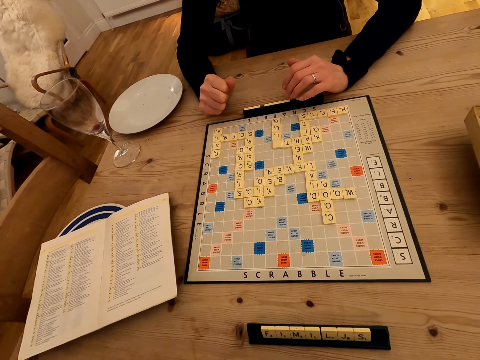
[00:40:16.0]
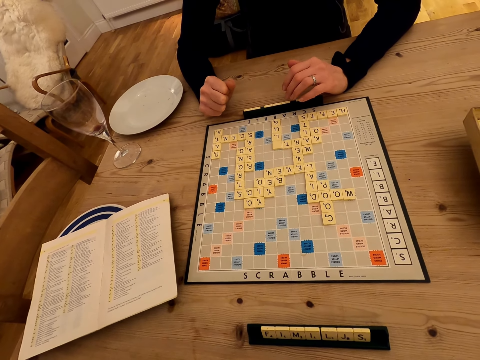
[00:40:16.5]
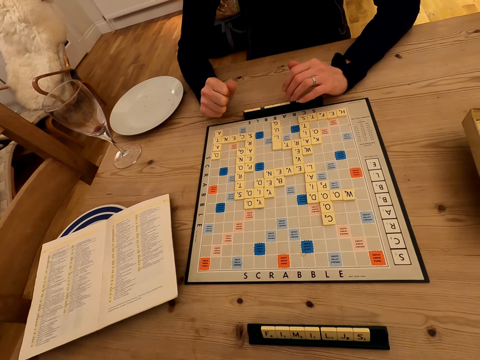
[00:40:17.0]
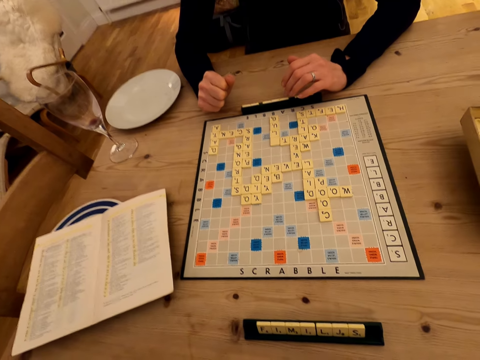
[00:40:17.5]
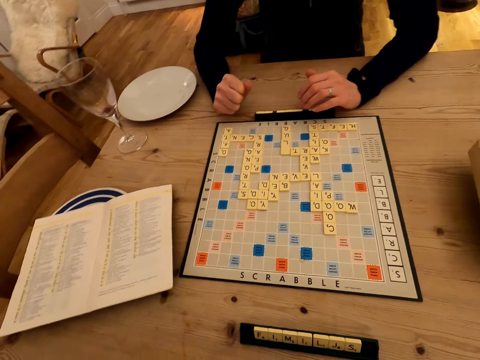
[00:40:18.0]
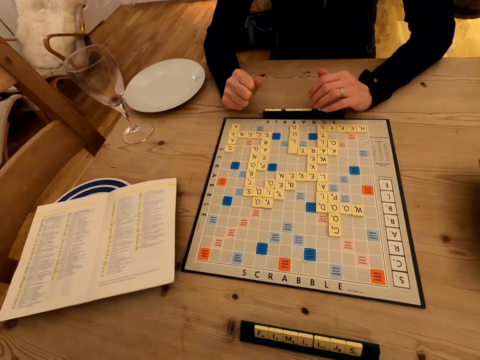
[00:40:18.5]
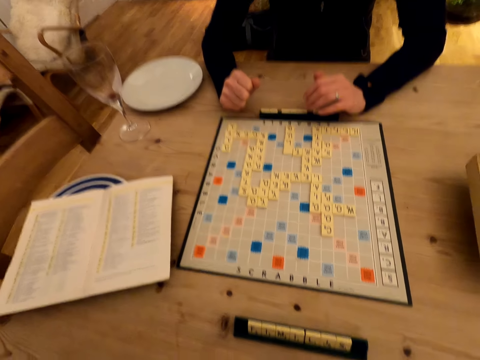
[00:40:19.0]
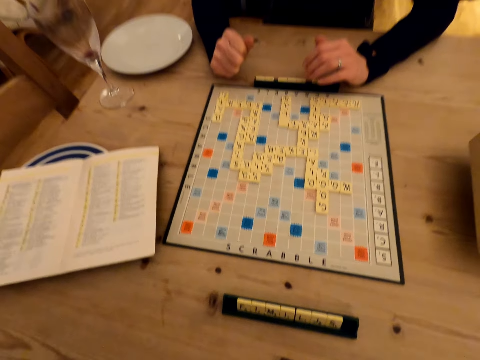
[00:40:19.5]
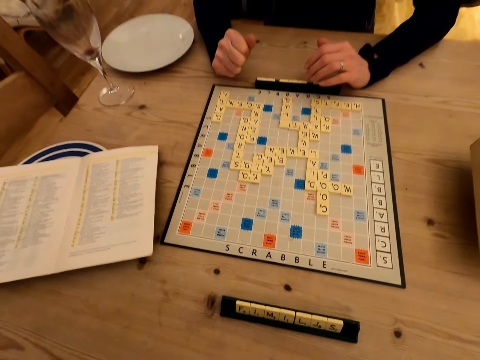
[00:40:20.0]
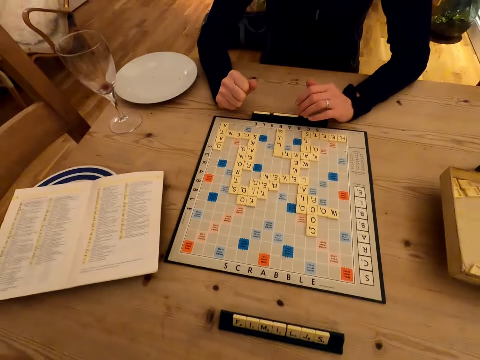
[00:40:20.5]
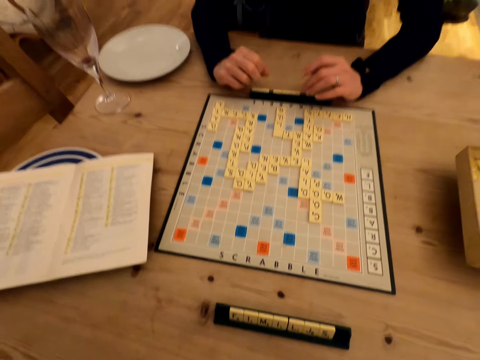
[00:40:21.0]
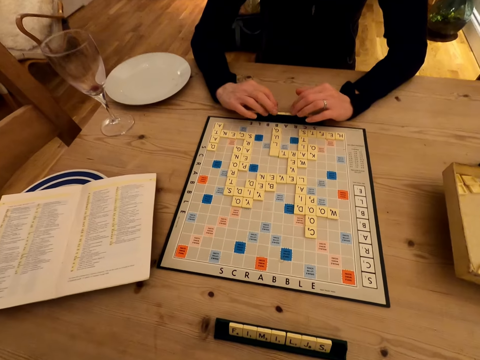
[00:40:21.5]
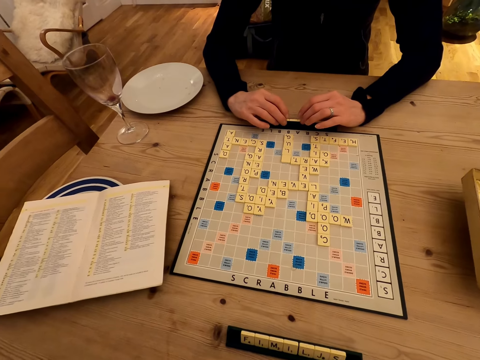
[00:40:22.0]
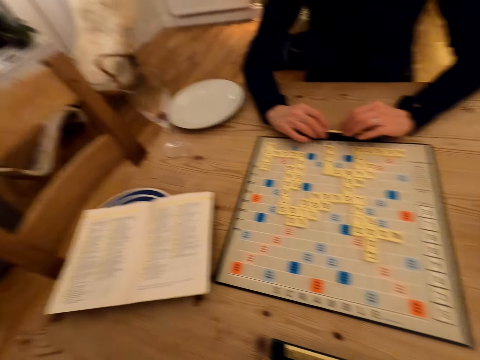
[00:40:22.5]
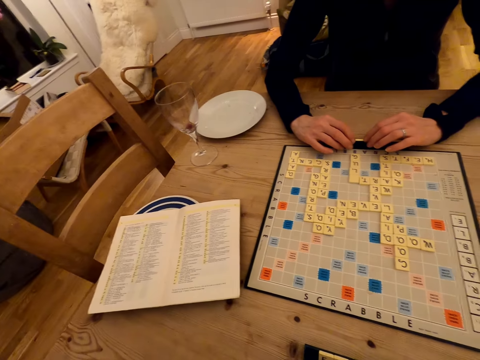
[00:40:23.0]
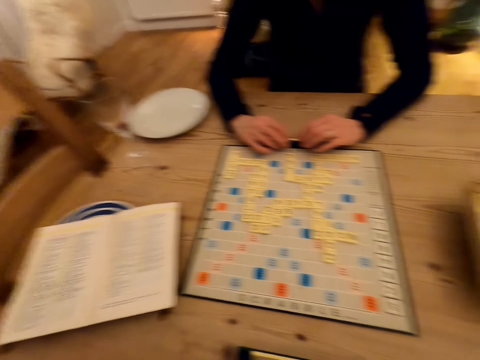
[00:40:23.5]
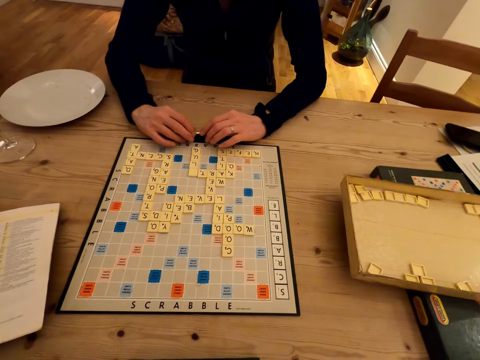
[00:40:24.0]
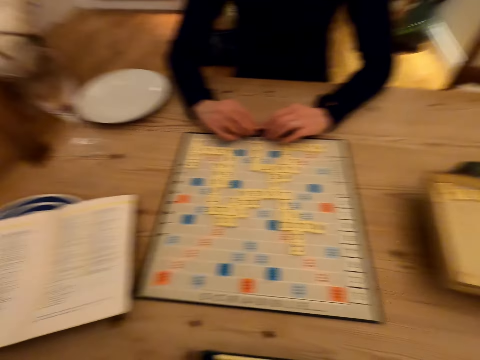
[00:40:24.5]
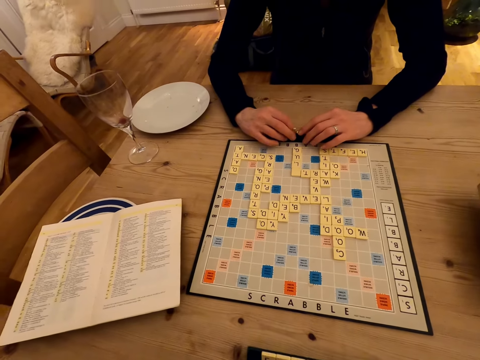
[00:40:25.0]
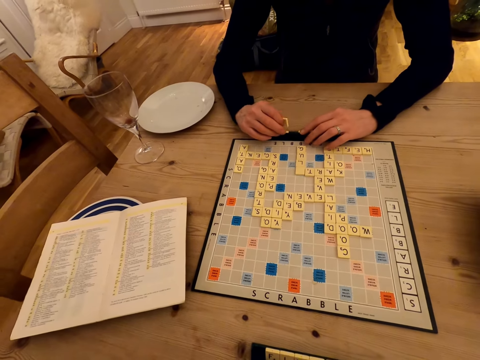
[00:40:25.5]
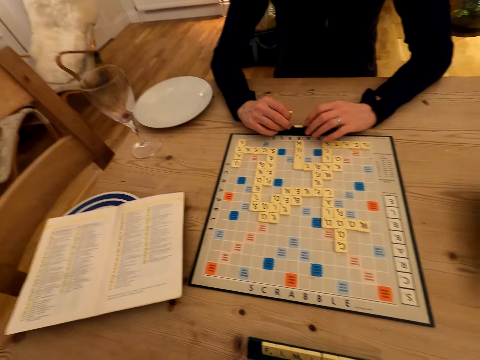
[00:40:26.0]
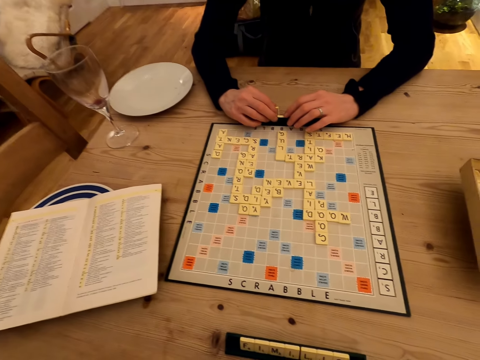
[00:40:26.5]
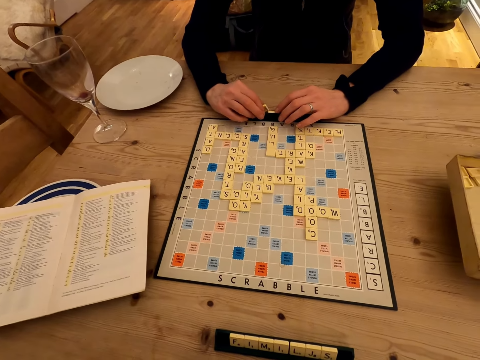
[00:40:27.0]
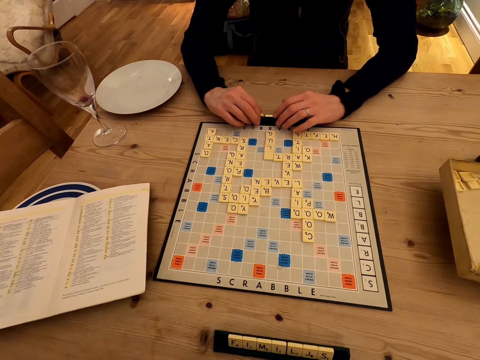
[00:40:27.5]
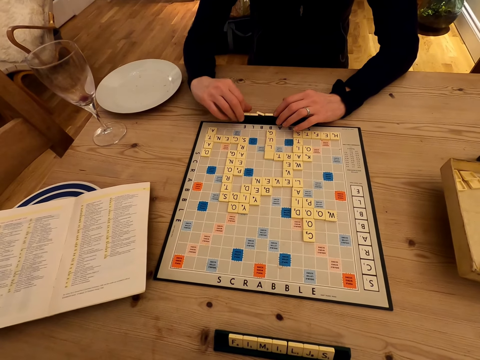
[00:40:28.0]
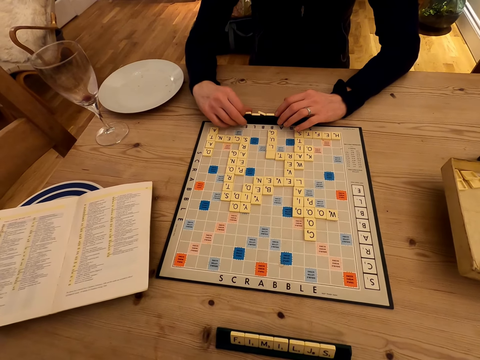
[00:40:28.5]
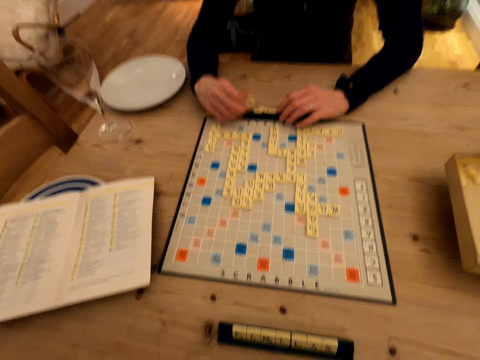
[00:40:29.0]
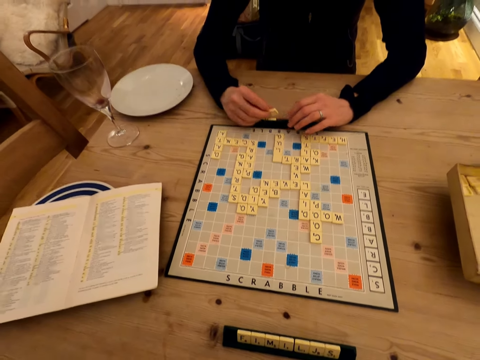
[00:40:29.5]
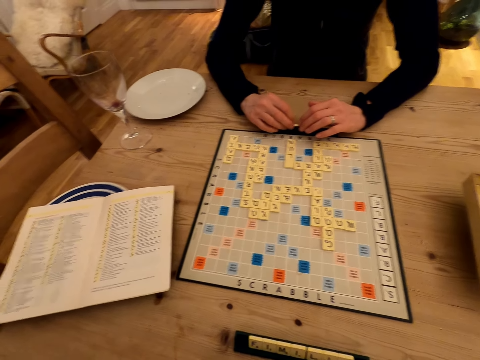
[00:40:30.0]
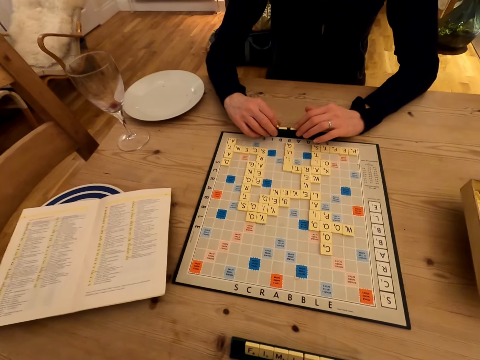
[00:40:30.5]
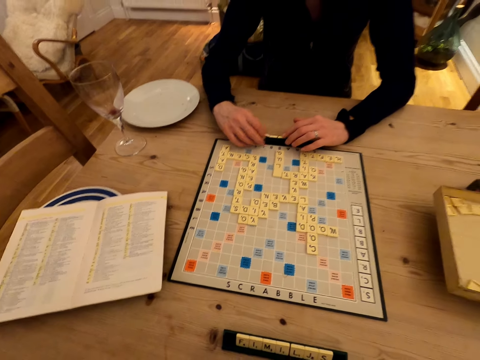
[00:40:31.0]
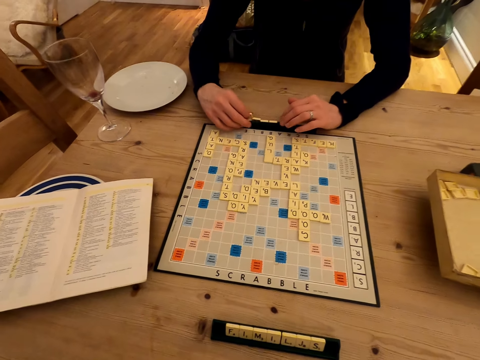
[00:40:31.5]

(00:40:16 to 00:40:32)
A person moves the tiles on the scrabble tile holder. The camera wearer looks around the room. The person picks a scrabble tile, arranges the scrabble tiles, and puts the tile on the scrabble tile holder. The person picks a scrabble tile and puts the tile on the scrabble tile holder.

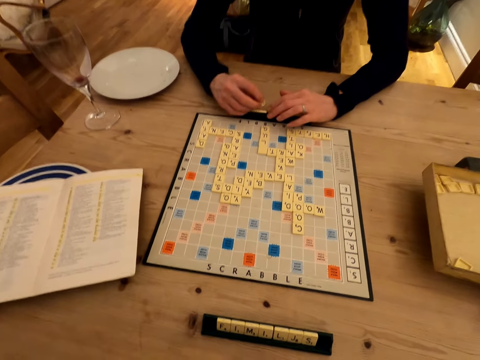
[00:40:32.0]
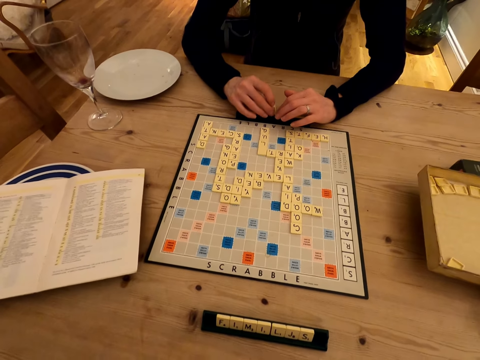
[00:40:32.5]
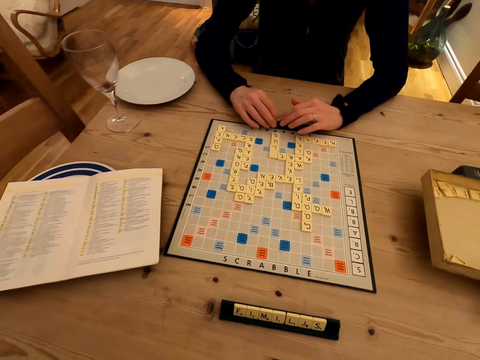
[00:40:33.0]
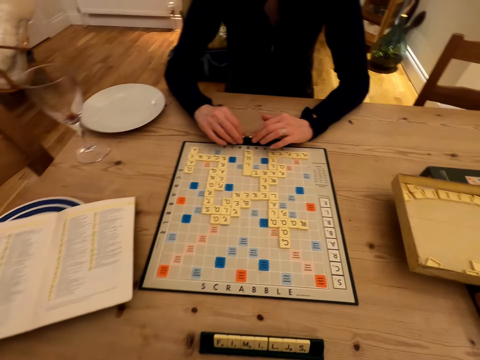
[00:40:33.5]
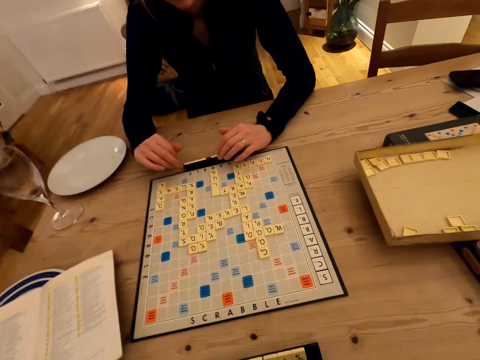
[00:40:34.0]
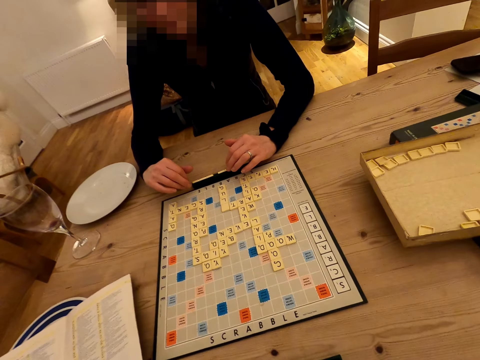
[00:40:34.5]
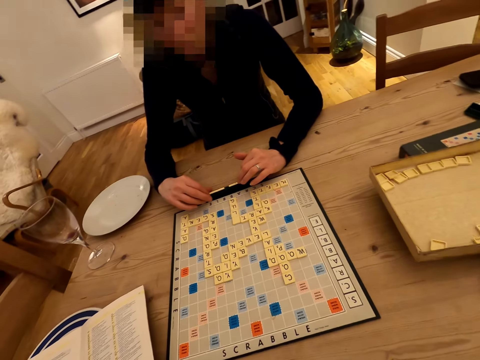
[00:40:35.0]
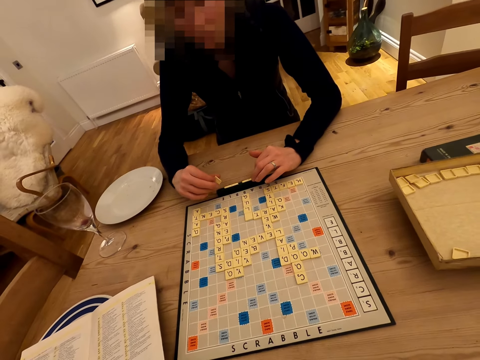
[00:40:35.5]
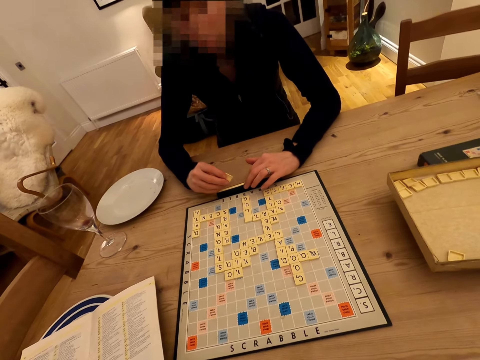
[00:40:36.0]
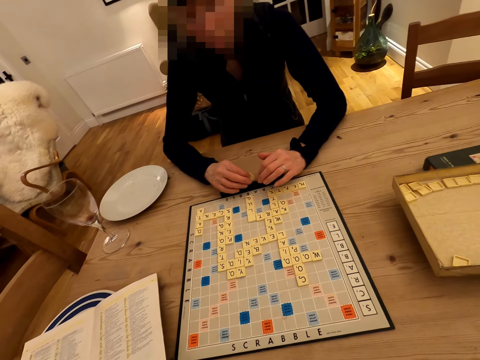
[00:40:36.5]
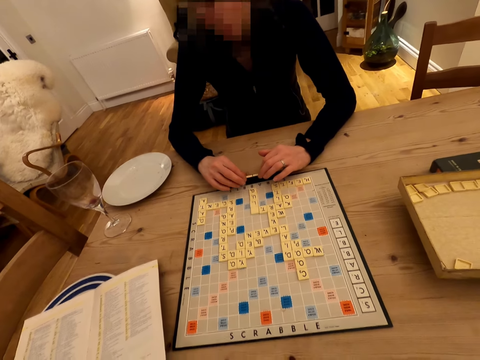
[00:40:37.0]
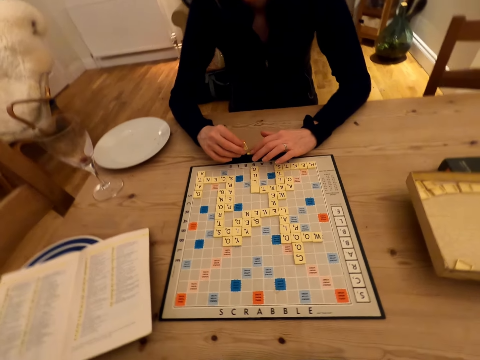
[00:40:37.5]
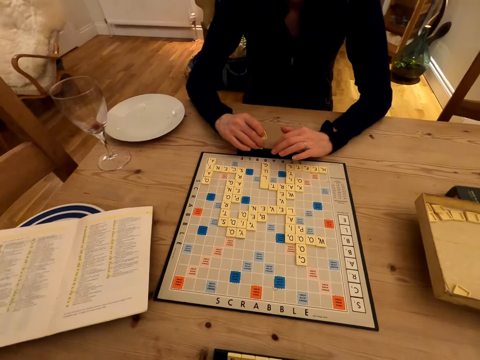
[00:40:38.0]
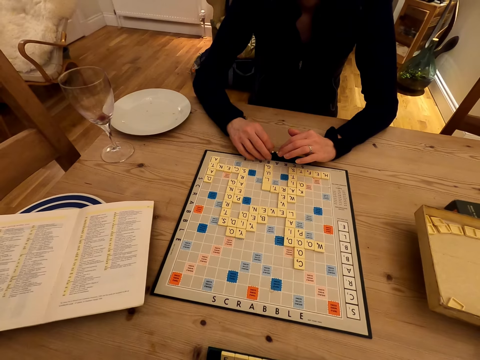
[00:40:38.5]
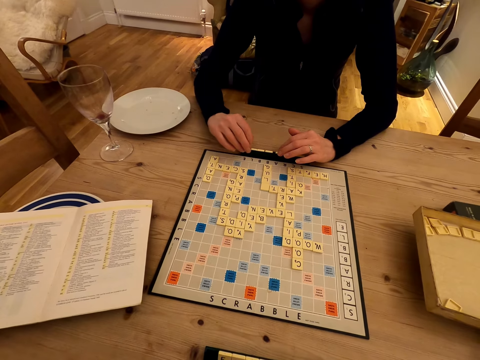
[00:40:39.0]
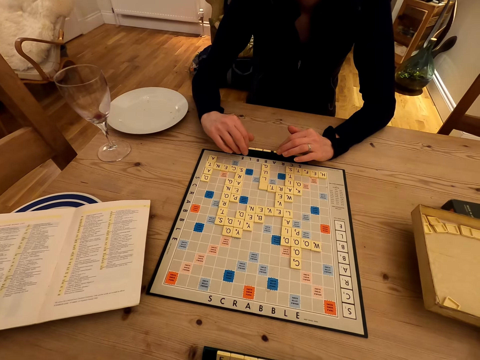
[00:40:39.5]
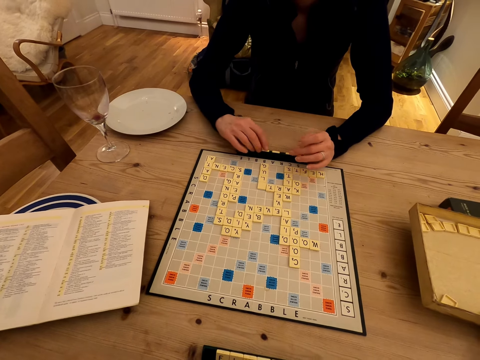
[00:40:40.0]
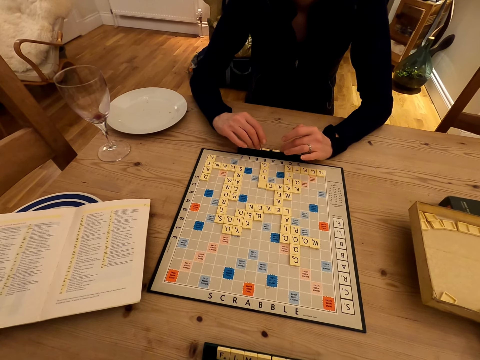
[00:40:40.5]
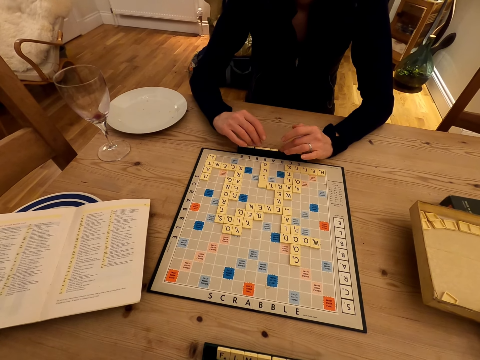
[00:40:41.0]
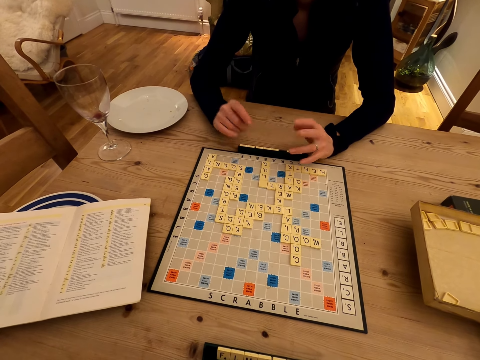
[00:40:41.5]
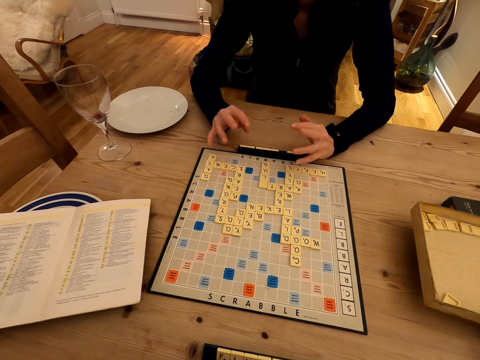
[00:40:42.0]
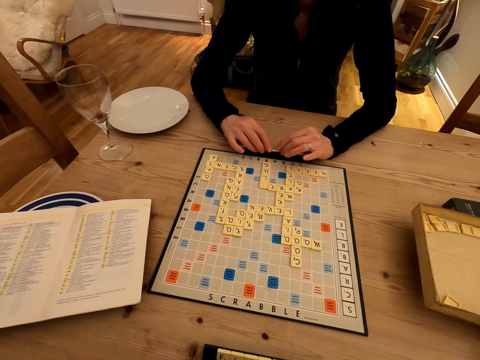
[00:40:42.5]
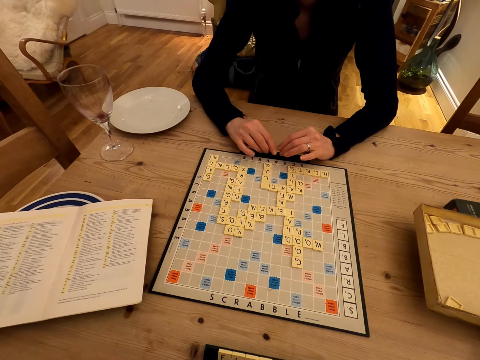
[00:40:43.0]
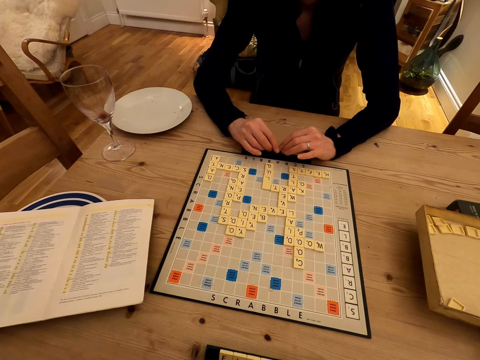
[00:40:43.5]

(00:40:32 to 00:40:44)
A person picks a scrabble tile and puts the tile on the scrabble tile holder. The camera wearer looks around the room. The person moves the tiles on the scrabble tile holder, picks a scrabble tile, and puts the tile on the scrabble tile holder. The person picks a scrabble tile, moves the tiles on the scrabble tile holder, and puts the tile on the scrabble tile holder. The camera wearer moves a button.
